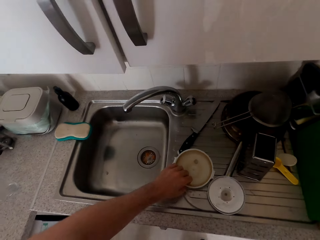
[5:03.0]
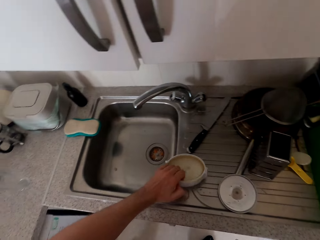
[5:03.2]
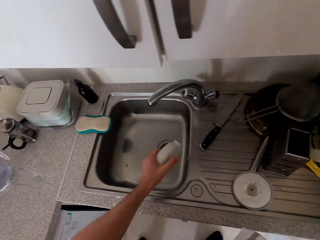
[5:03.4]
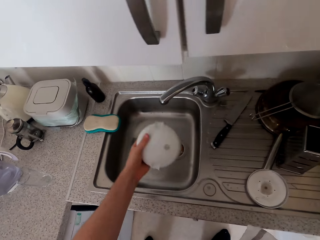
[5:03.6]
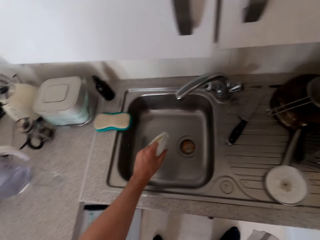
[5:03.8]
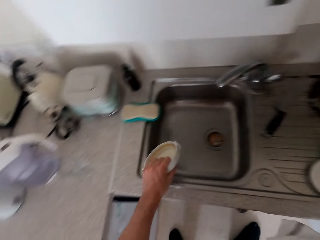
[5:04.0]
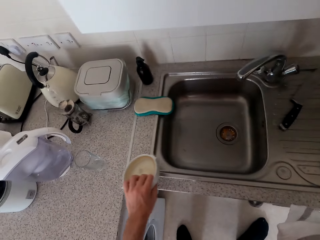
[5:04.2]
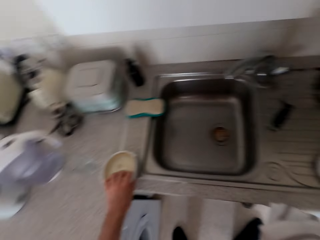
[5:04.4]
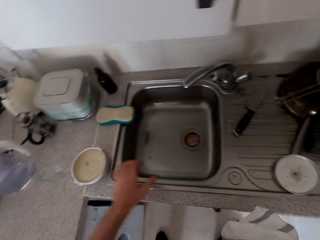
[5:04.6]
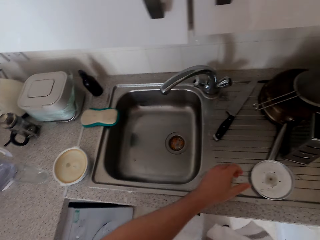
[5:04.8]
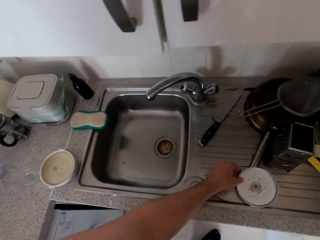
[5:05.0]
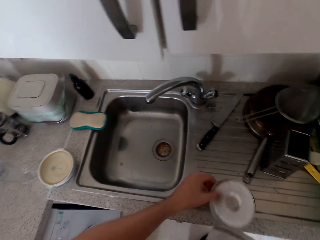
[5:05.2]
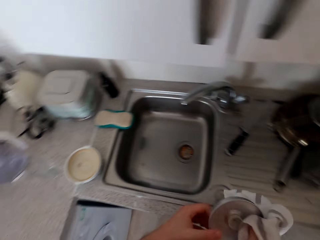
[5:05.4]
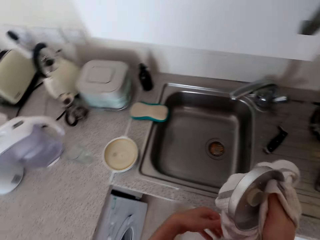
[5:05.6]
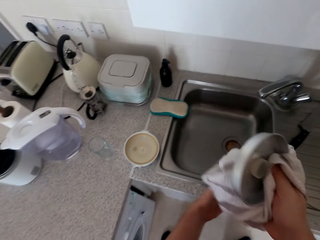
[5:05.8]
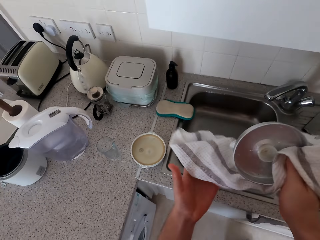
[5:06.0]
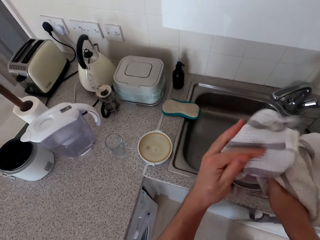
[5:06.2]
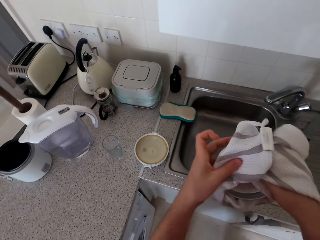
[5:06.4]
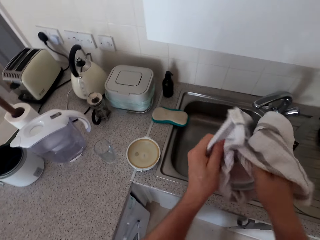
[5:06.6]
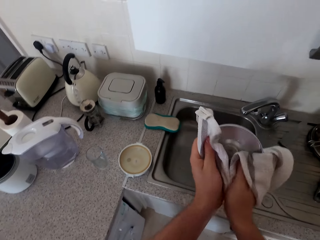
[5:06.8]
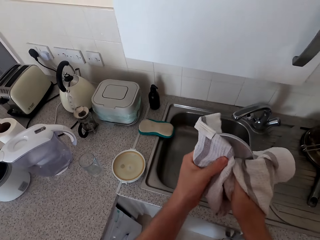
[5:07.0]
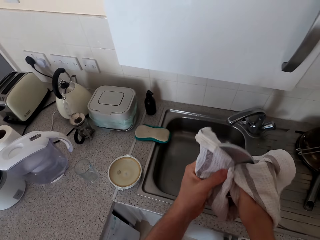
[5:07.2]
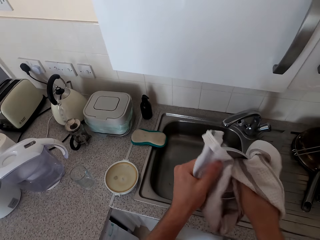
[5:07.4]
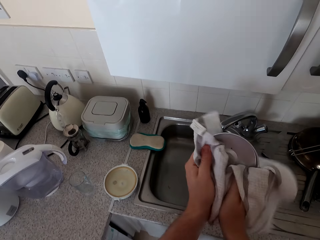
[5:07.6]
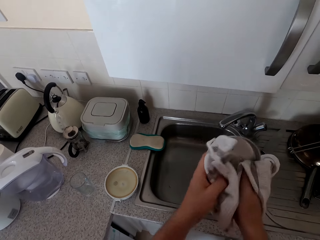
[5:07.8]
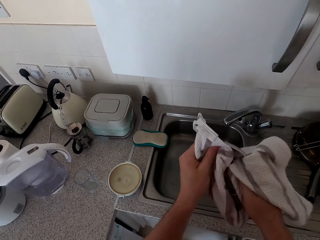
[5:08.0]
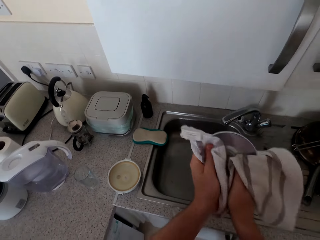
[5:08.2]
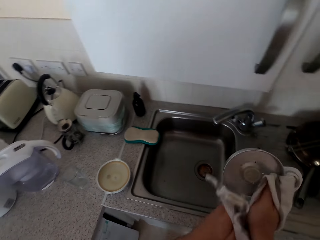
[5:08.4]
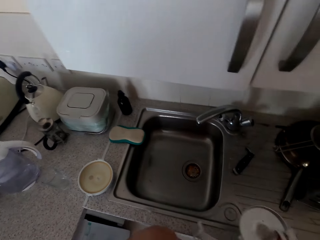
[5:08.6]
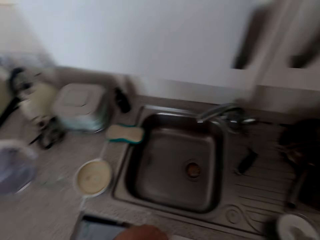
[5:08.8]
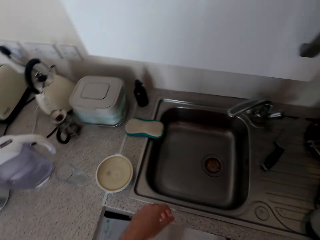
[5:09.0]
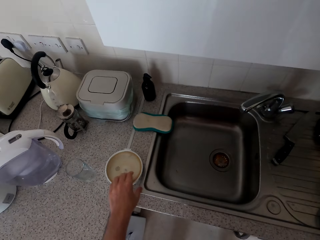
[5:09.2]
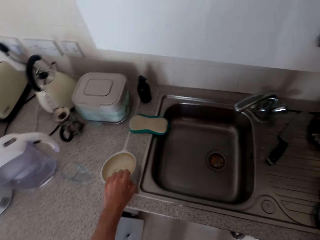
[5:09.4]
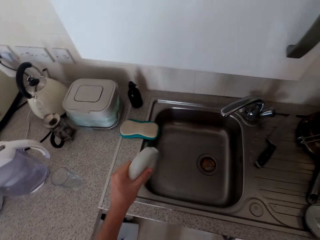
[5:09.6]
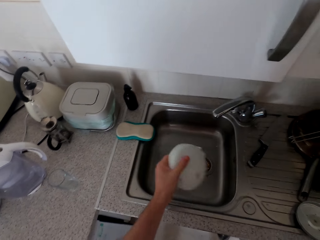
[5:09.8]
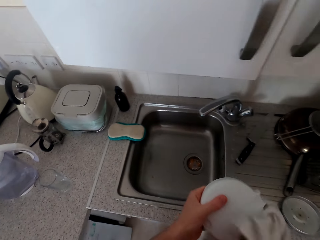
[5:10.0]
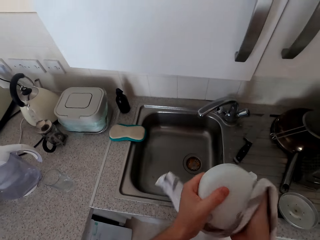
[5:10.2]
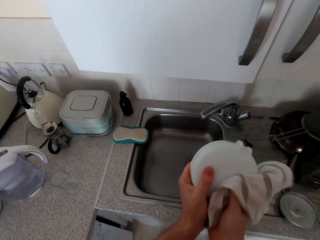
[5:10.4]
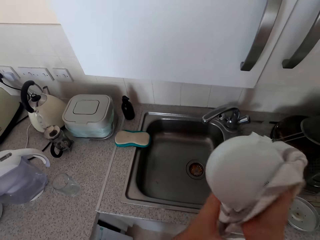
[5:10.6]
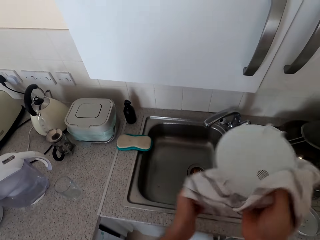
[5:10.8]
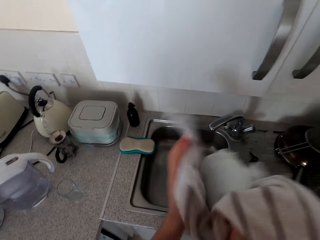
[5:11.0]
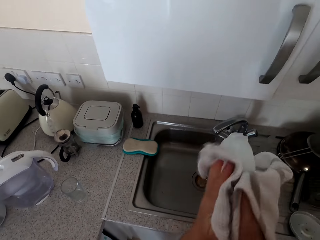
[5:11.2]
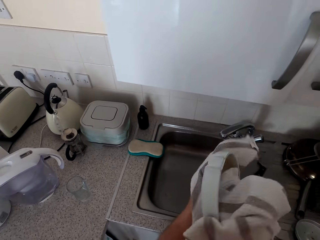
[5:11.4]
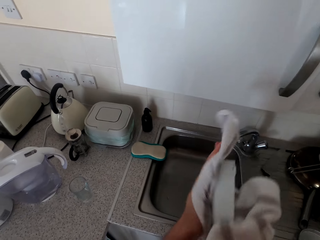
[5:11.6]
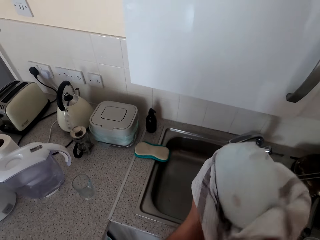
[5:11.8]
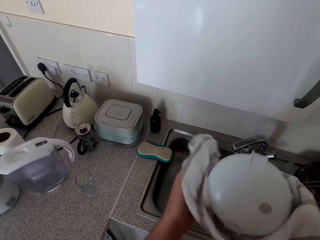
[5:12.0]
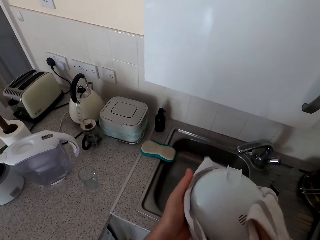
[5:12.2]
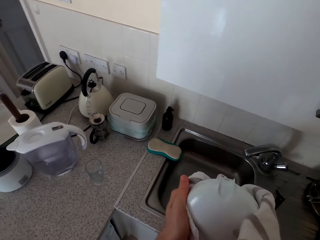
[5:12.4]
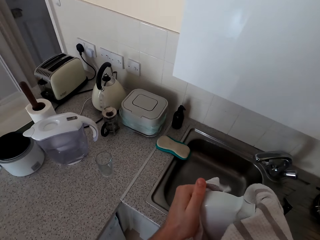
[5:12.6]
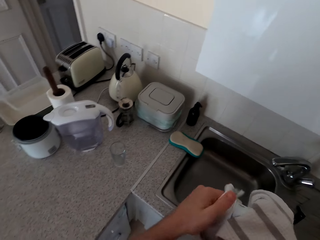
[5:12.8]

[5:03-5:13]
The camera wearer picks a lid. They shake the lid. They place the lid on the table. They pick another lid. They dry the lid. They pick another lid. They dry the bowl. They dry the lid.

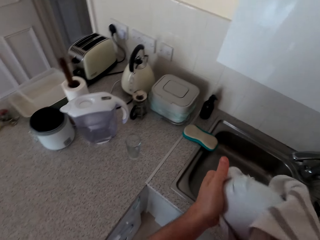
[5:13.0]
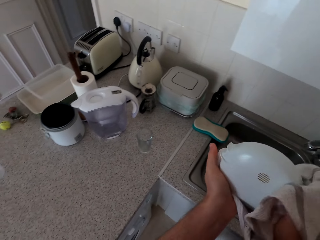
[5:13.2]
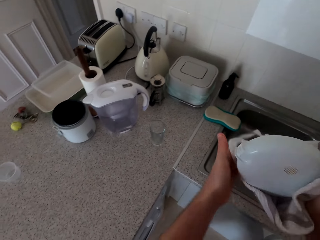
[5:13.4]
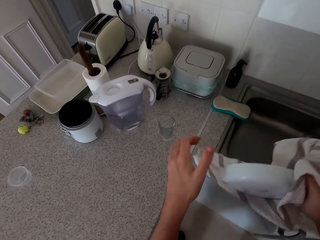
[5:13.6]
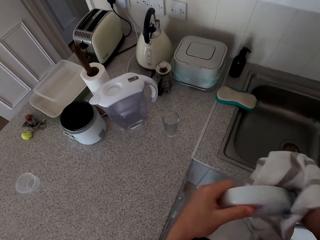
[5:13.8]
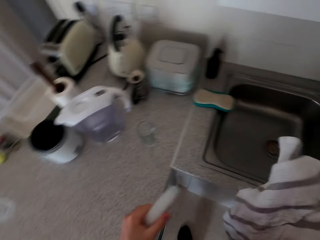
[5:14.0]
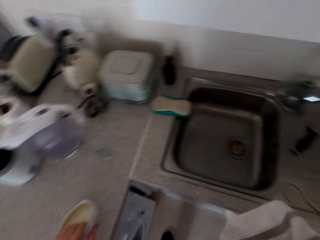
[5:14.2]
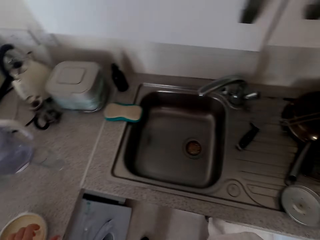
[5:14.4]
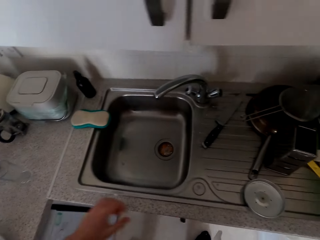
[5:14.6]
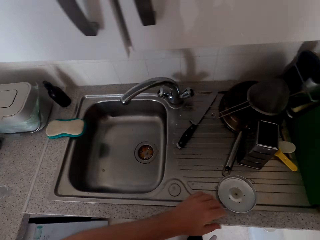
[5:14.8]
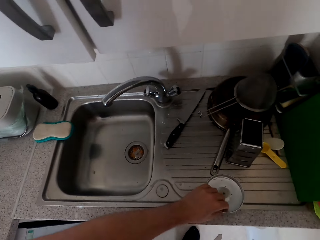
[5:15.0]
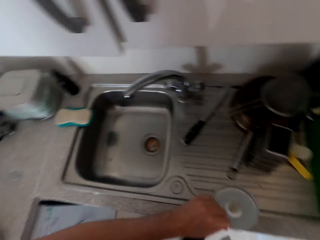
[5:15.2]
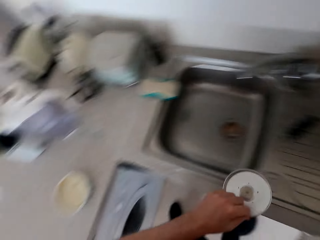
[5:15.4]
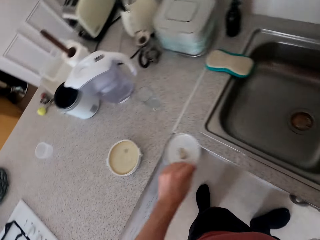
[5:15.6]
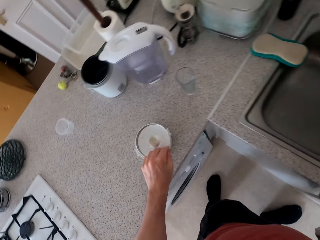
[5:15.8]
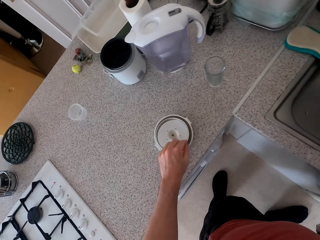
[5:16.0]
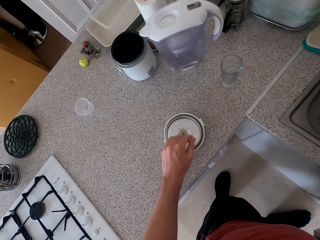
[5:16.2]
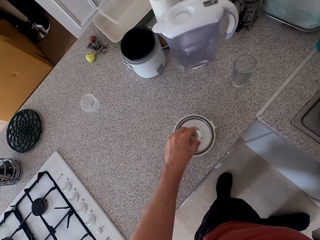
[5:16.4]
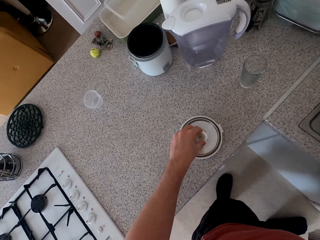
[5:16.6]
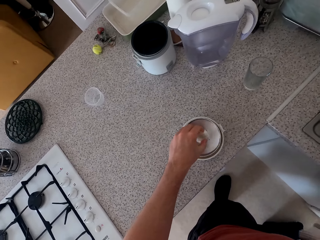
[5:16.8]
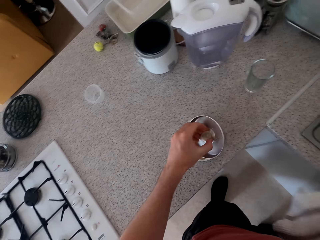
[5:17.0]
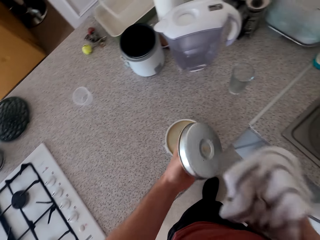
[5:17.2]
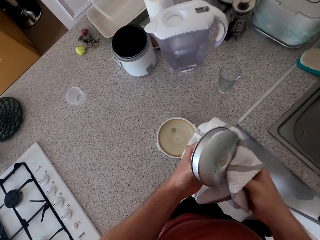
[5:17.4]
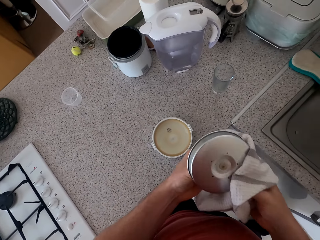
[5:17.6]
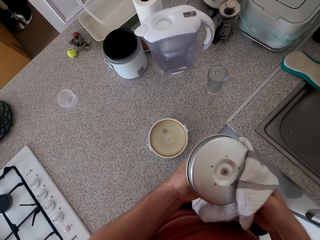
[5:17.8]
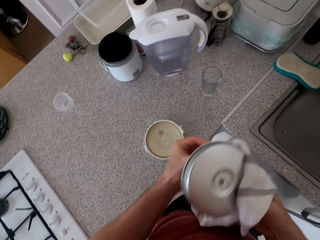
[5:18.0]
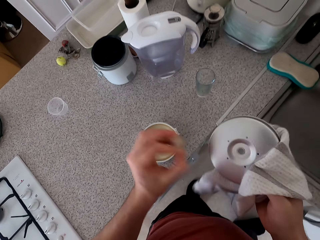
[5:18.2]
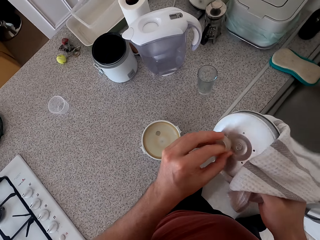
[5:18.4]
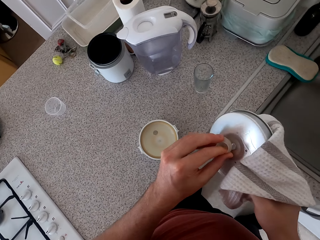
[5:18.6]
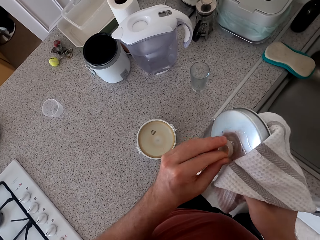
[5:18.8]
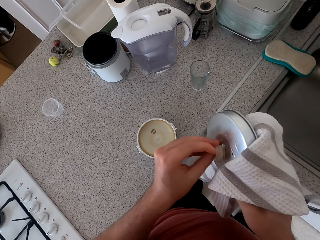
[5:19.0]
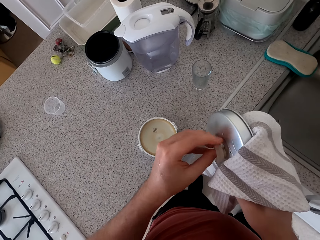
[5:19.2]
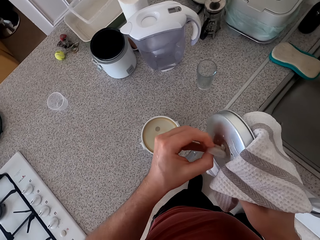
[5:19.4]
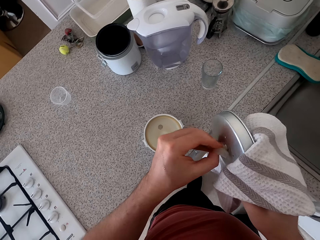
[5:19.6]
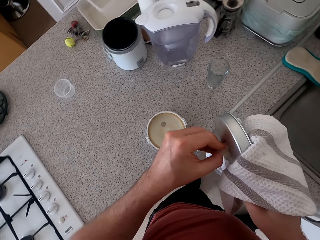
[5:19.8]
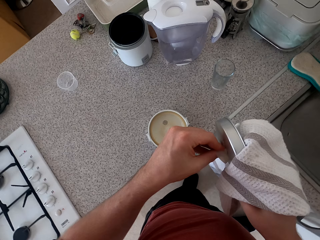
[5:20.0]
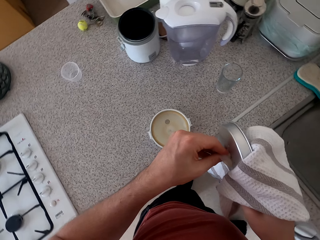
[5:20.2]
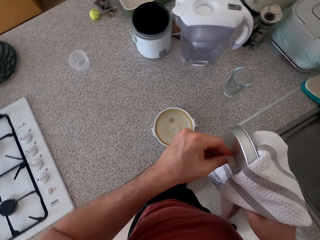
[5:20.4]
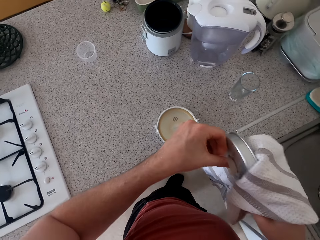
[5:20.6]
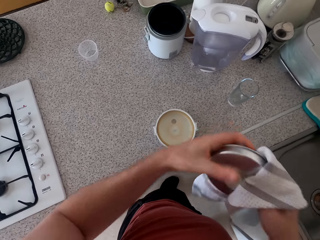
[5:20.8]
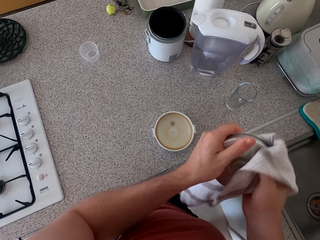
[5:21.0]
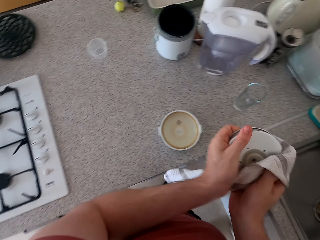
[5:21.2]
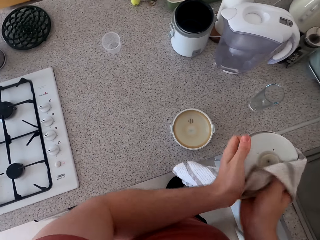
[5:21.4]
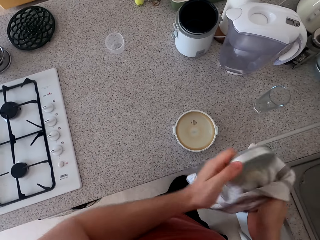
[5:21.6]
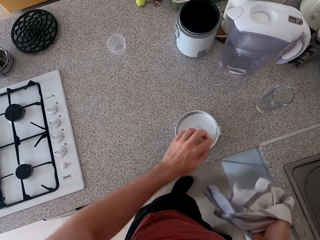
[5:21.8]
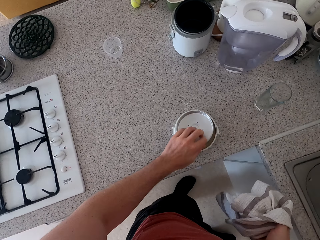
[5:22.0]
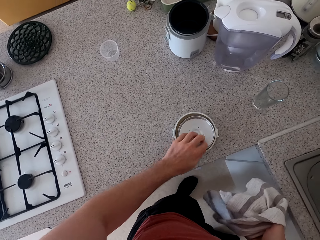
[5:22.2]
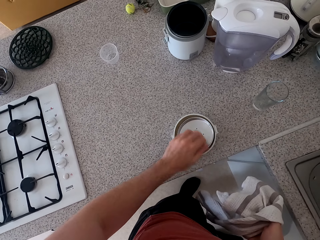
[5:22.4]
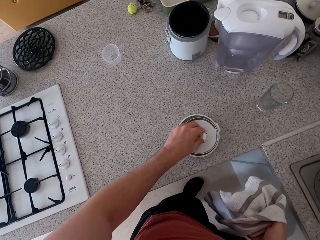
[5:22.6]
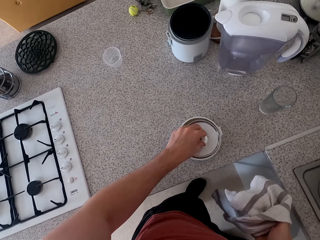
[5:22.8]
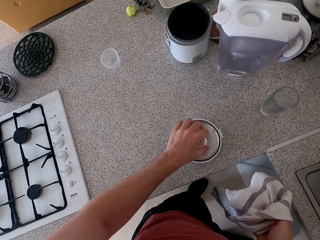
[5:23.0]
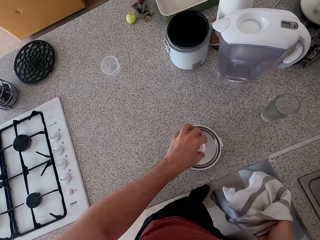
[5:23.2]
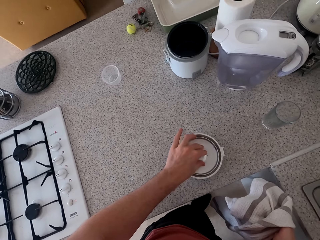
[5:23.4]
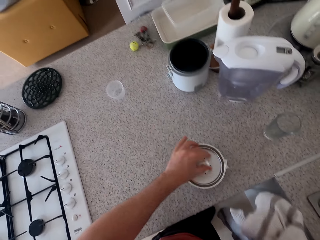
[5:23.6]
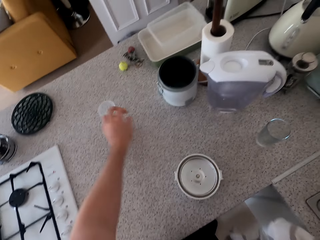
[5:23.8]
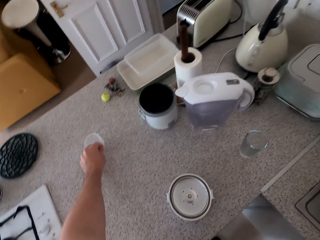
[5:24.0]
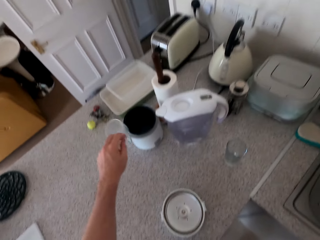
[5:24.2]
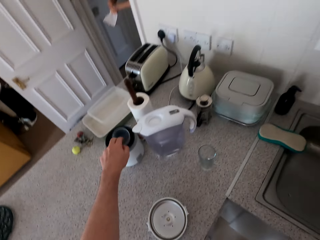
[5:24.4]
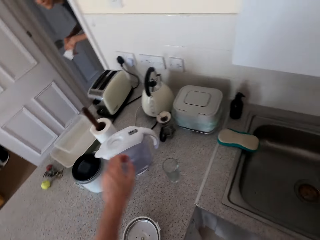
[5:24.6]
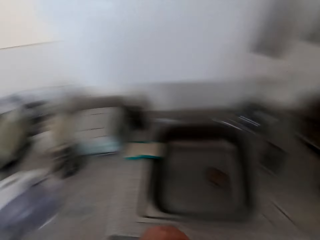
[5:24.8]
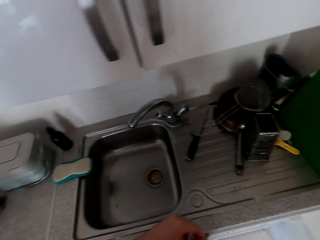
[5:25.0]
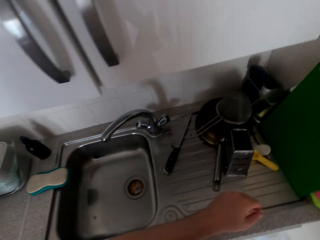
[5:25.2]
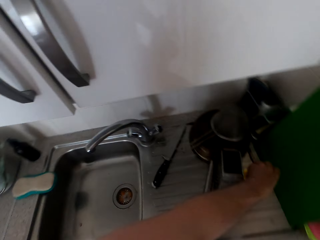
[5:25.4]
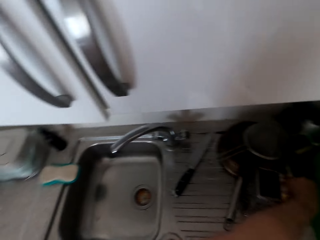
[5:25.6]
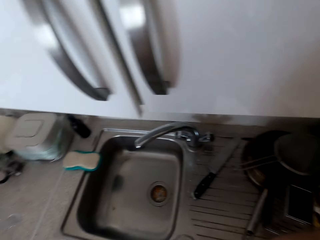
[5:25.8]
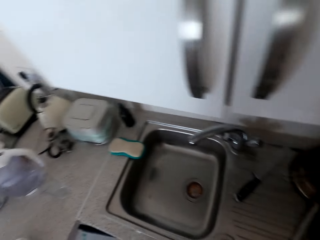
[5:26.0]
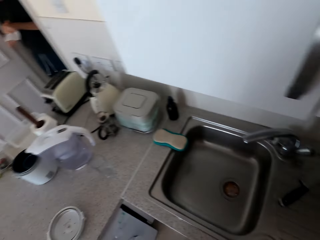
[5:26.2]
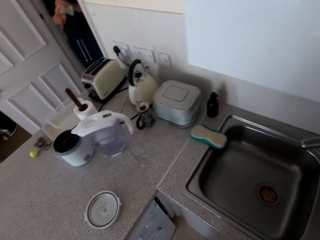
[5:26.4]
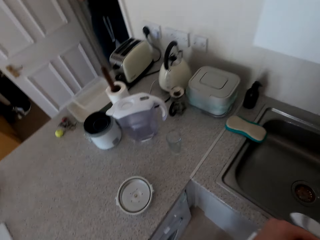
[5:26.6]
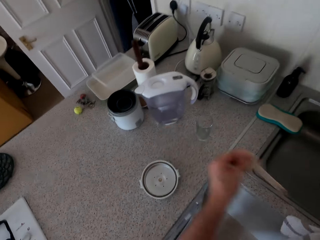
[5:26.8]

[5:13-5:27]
The camera wearer places the lid on the table. They walk around the kitchen. They pick another lid. They place the lid on the table. They pile the lids. They pick another lid. They dry the lid. They fix the lid. They fix the rubber band. They dry the lid. They place the lid on the table. They pile the lids. They pick a container. They move the cup on the table. They drop the container in the food warmer. They pick the spoon.
